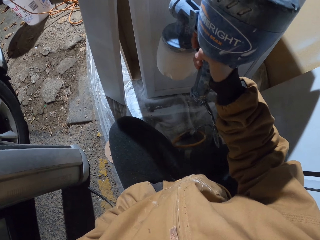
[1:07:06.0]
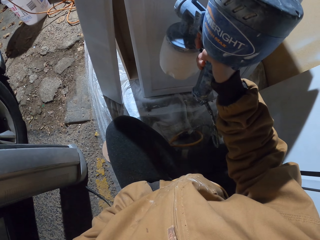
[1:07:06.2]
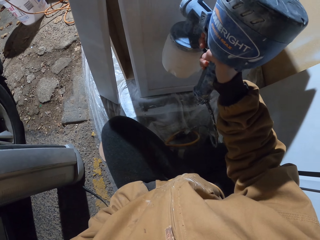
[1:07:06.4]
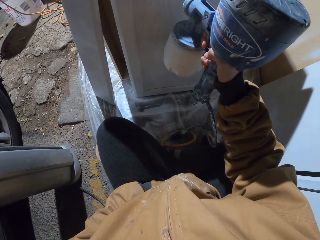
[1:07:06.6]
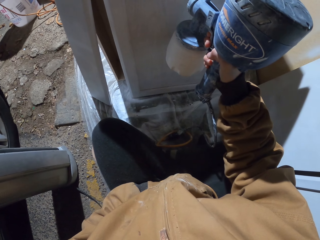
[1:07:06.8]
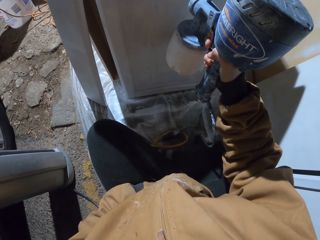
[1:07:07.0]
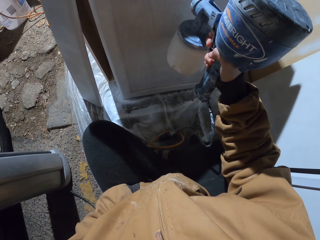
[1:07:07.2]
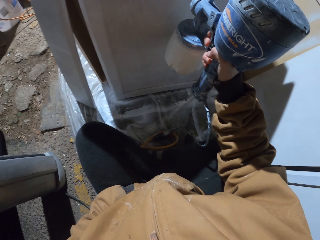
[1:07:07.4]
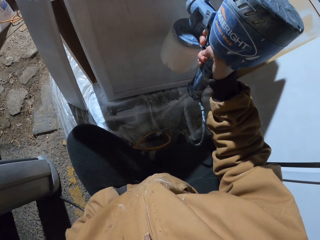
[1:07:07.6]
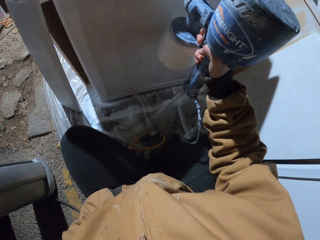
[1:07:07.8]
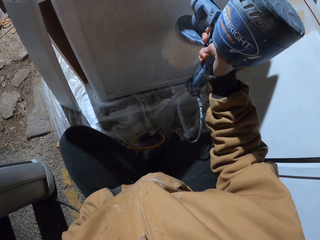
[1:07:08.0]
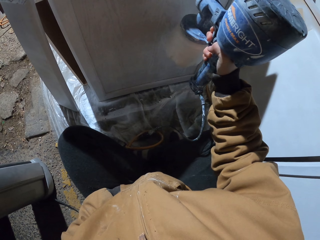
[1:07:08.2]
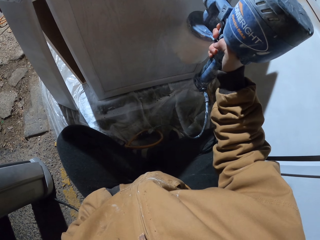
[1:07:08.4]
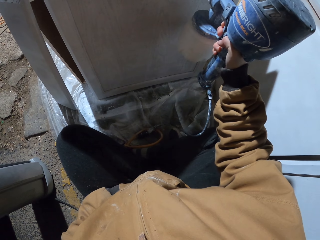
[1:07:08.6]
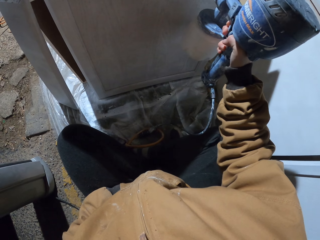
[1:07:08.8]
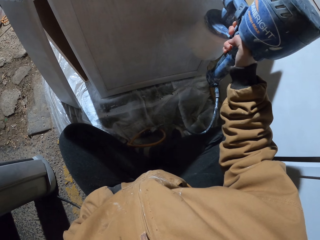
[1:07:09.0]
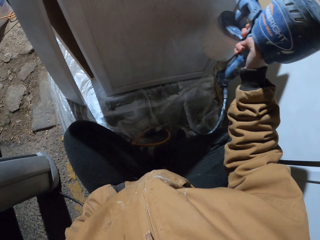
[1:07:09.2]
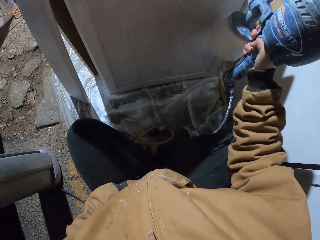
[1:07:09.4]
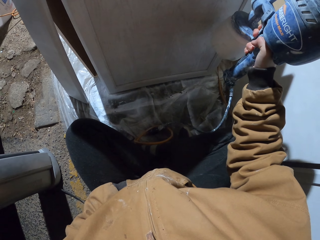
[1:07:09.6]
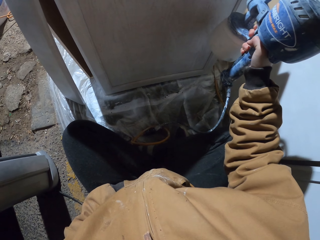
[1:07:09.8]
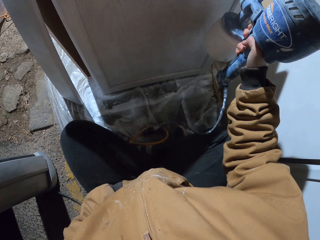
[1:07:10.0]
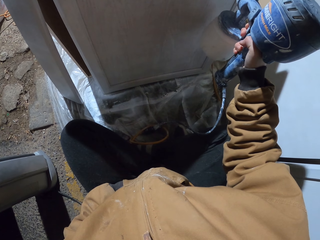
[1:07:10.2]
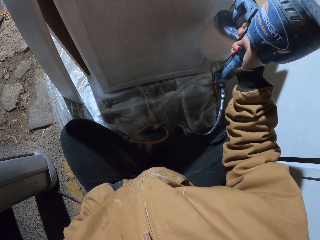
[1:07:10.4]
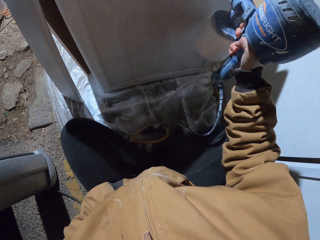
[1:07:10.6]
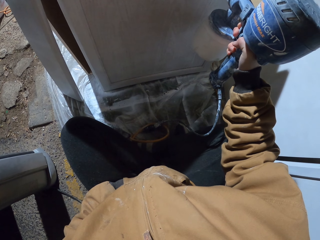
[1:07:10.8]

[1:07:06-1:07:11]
The camera wearer sprays the wood.

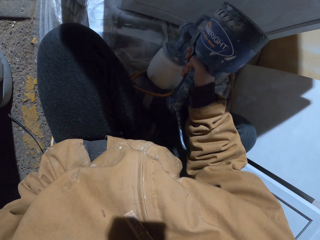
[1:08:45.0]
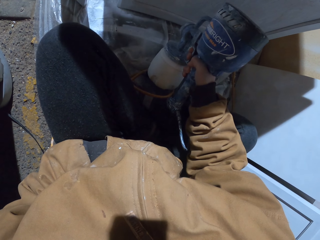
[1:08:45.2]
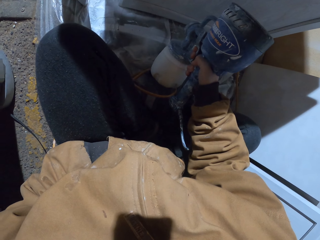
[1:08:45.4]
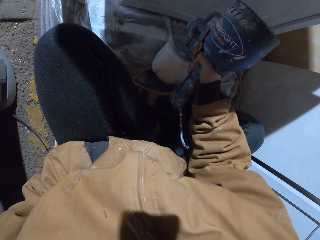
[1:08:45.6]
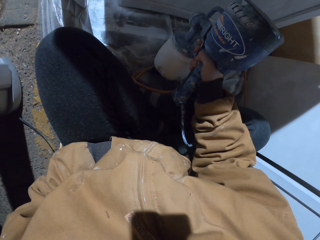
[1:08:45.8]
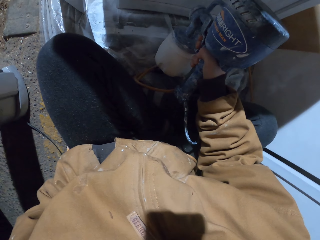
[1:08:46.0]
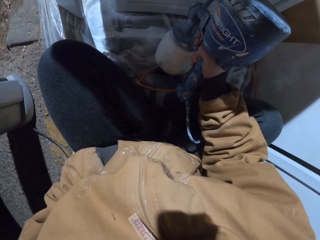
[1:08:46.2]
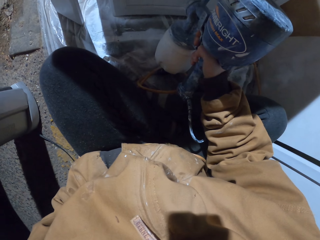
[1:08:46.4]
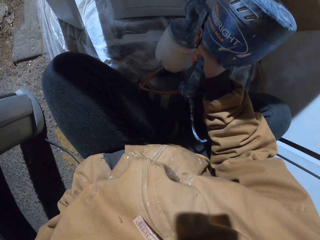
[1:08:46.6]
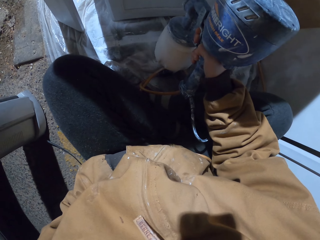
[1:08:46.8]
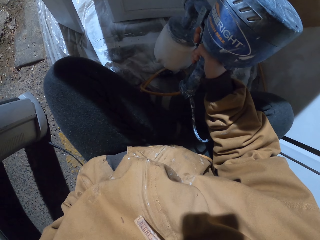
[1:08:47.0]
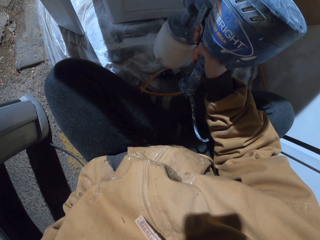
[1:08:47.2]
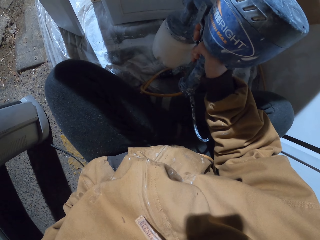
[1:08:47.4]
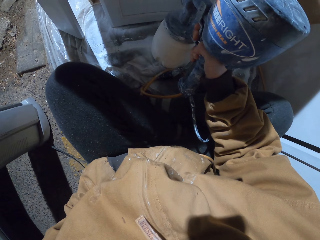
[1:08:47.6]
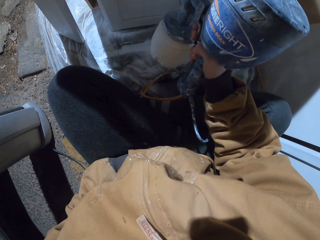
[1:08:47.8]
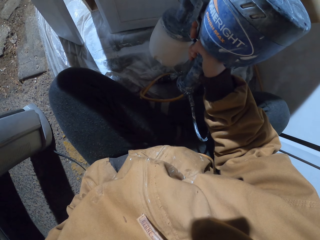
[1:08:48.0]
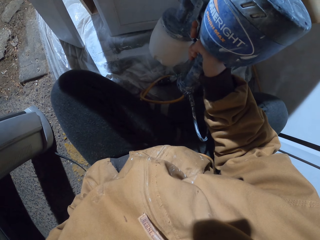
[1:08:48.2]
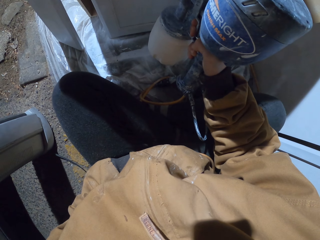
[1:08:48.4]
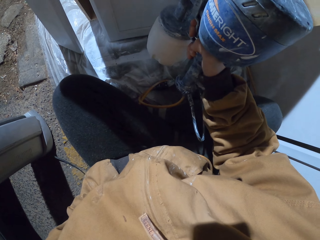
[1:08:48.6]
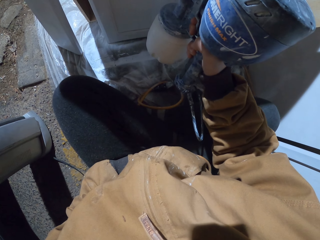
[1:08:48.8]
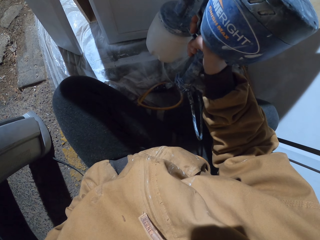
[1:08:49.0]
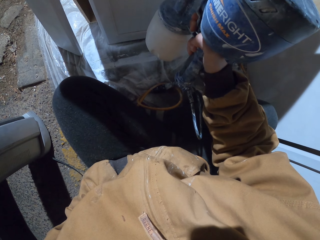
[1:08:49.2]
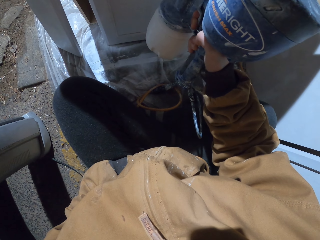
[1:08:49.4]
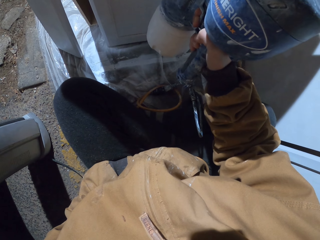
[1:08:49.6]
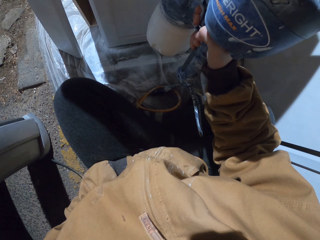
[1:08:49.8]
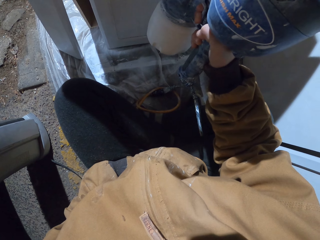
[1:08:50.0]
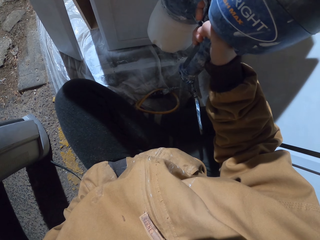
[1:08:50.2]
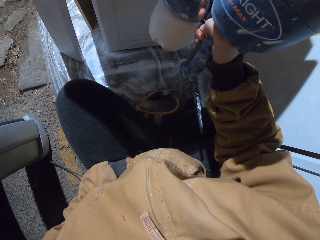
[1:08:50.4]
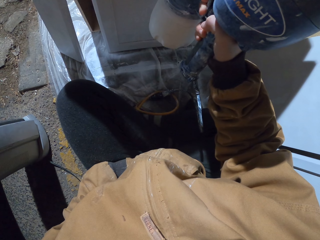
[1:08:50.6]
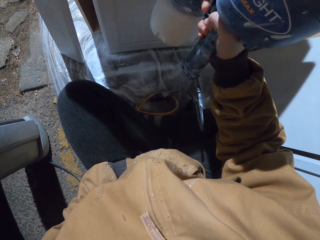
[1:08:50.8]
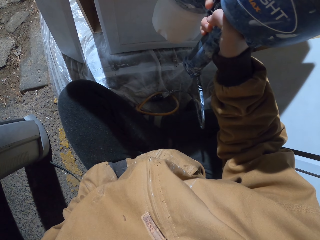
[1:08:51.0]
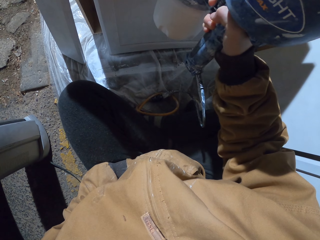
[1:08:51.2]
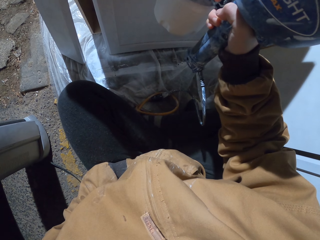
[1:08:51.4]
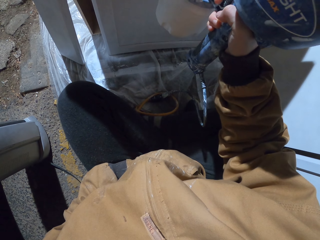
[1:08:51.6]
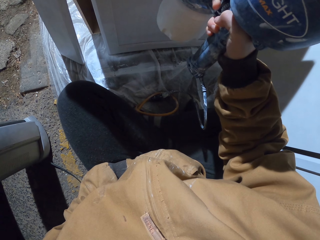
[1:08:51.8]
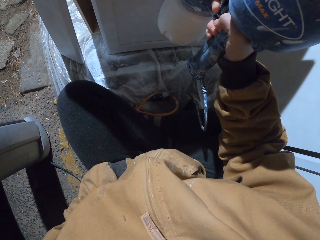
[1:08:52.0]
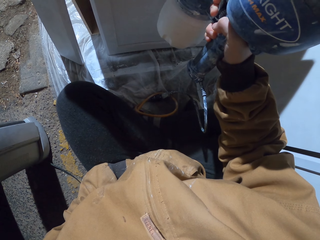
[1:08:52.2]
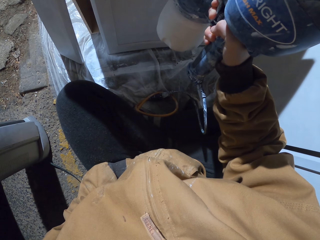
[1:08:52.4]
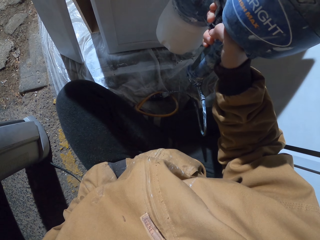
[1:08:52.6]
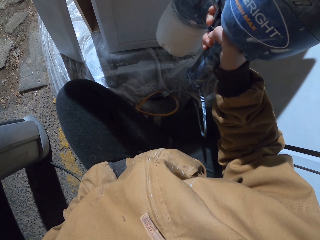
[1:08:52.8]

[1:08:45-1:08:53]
The camera wearer sprays the wood. They move their body. They spray the wood.

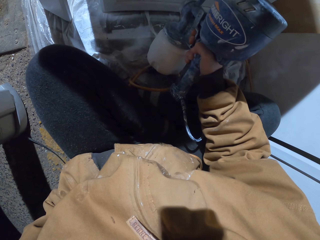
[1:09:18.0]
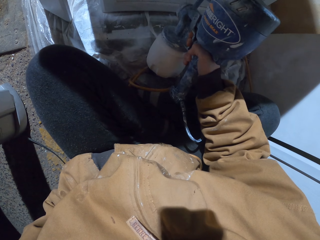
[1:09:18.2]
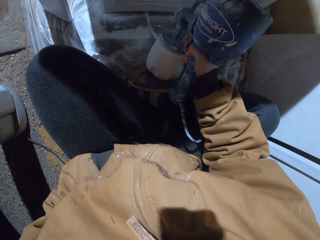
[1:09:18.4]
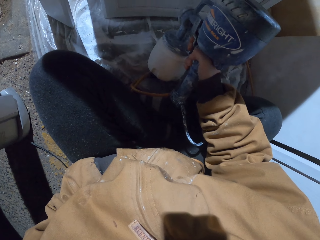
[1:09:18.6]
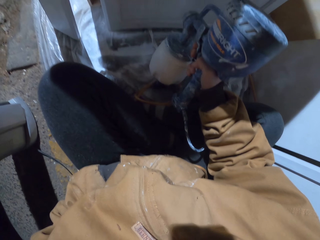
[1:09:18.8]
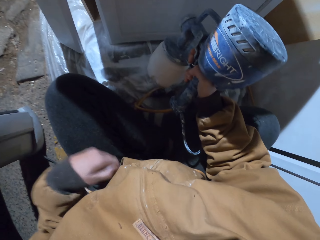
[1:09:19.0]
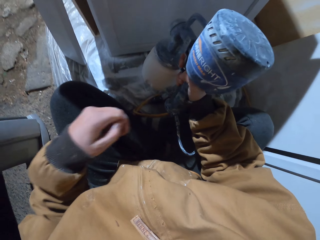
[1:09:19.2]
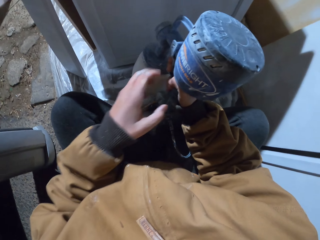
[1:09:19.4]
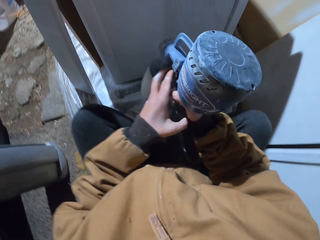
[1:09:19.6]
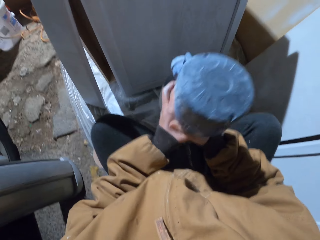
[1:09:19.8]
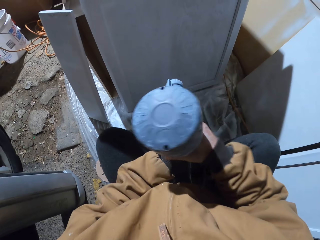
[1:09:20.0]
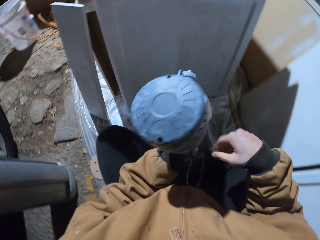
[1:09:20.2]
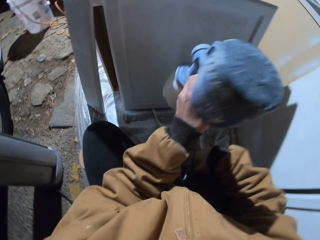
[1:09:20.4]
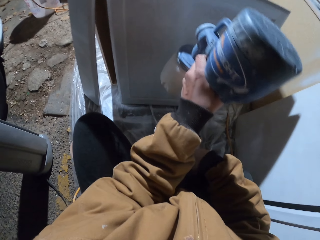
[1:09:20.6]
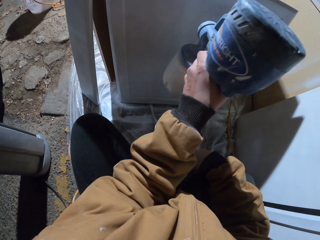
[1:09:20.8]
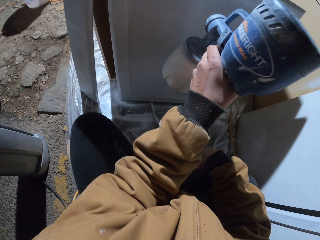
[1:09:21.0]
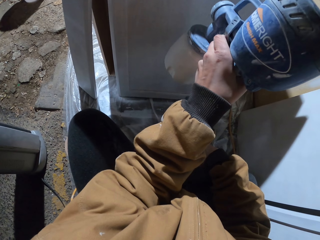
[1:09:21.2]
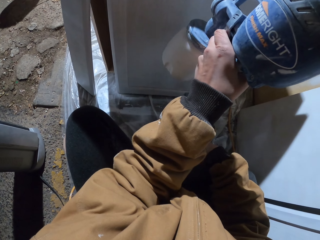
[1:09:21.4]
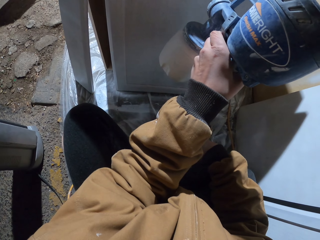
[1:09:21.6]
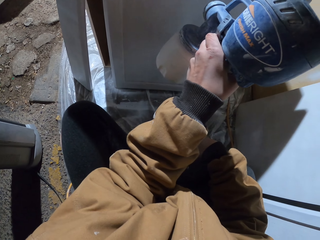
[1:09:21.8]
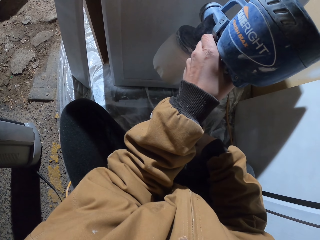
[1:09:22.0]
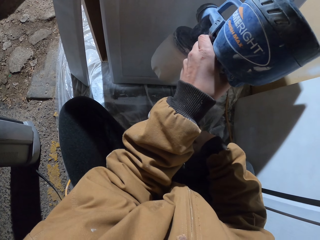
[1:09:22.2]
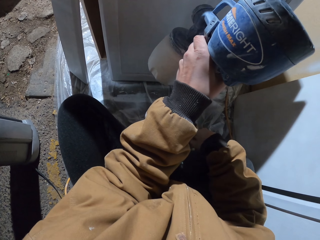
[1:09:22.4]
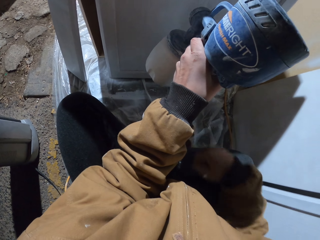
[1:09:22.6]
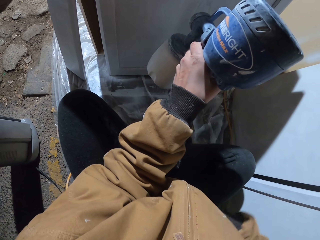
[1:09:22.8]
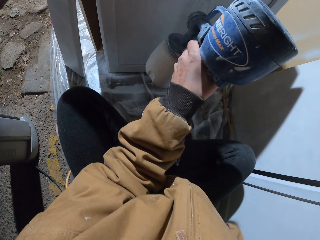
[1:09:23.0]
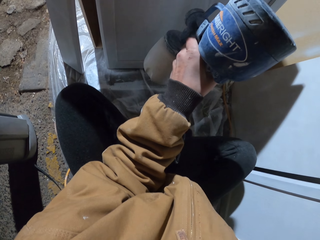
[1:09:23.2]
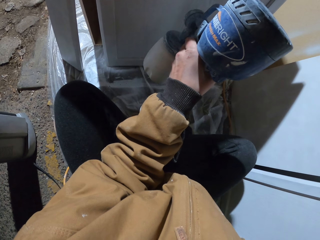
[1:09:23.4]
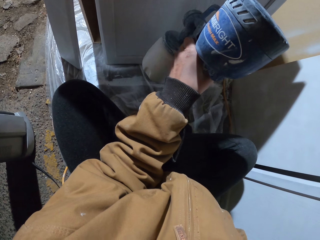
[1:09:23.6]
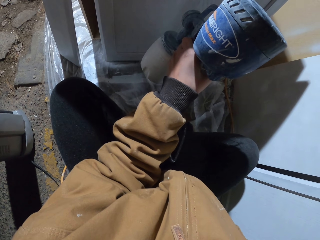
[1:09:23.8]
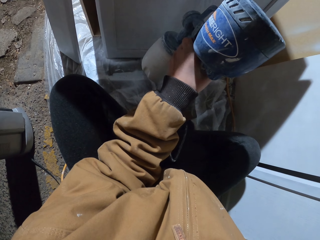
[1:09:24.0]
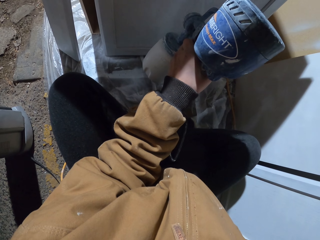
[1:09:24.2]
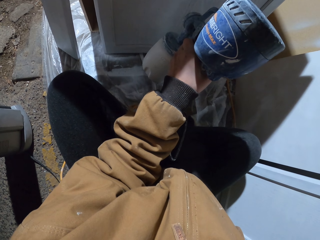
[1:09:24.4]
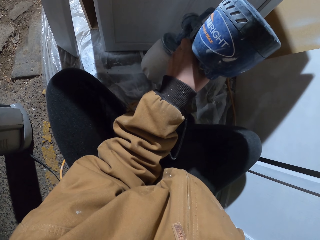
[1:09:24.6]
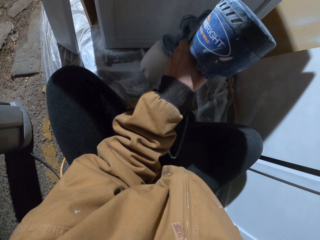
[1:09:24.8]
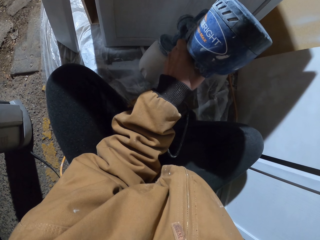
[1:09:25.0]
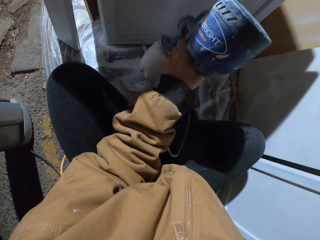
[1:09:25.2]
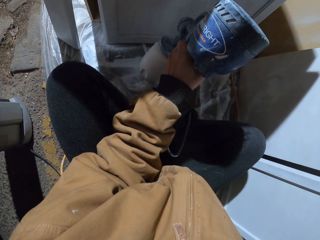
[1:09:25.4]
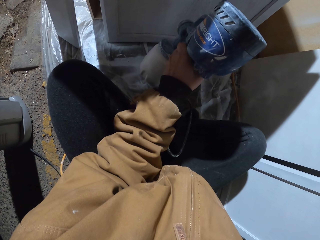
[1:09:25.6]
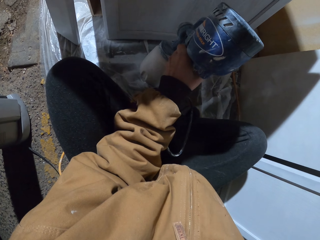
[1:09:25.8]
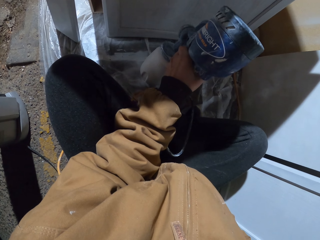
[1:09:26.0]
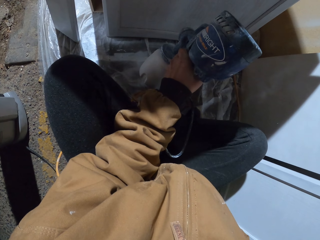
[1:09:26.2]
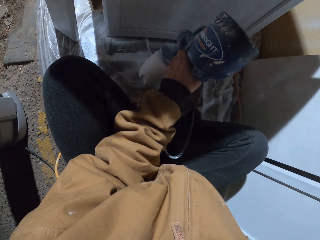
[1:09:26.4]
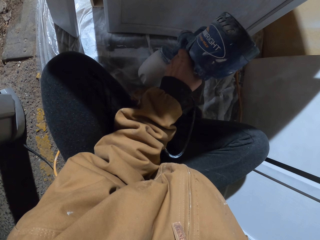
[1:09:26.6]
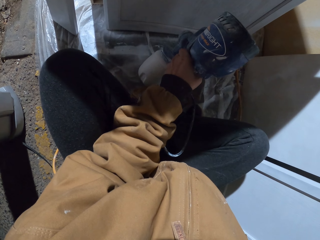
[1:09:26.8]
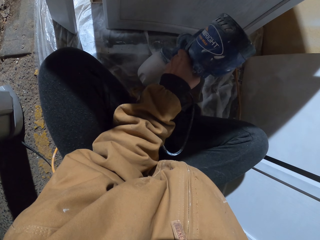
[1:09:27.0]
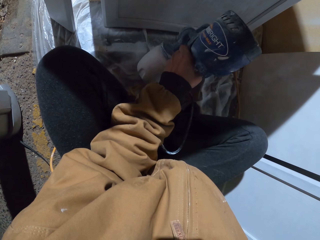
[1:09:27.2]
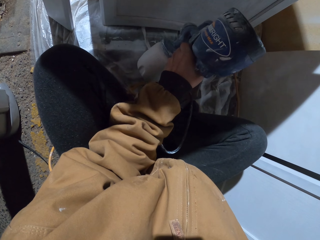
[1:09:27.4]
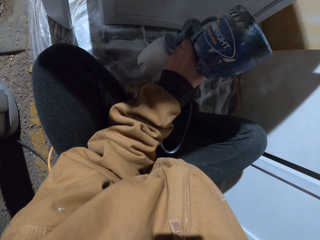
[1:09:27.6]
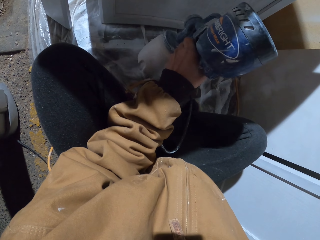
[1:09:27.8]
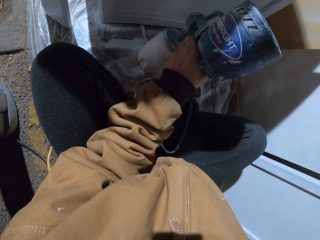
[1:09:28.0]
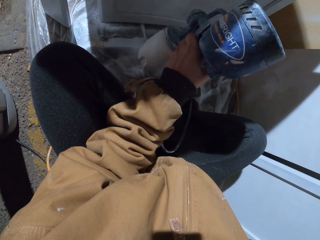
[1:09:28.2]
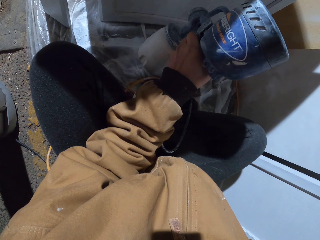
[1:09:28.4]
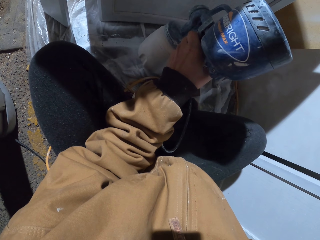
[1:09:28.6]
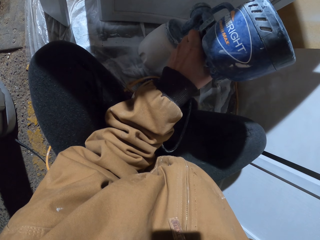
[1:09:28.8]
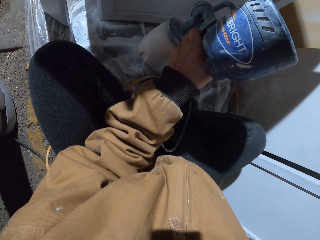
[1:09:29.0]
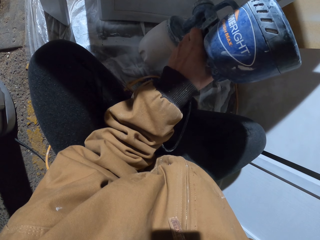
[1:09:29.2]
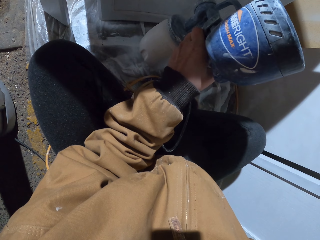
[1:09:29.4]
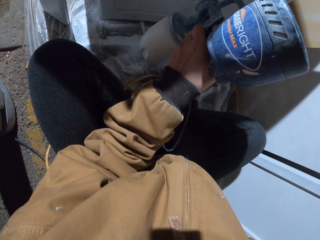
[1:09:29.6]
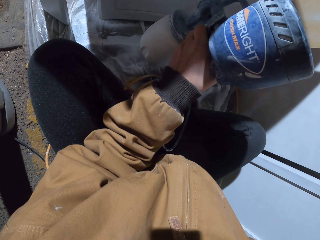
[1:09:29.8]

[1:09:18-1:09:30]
The camera wearer sprays the wood and moves their hands. They spray the wood. They change hands. They spray the wood and move their hands. They spray the wood.
